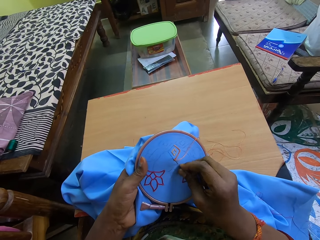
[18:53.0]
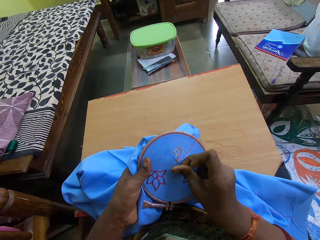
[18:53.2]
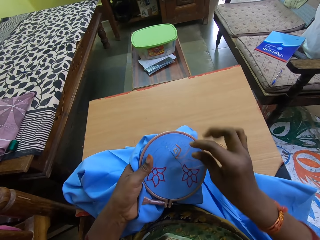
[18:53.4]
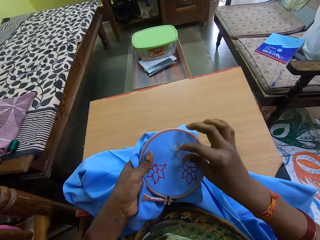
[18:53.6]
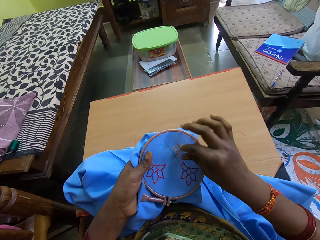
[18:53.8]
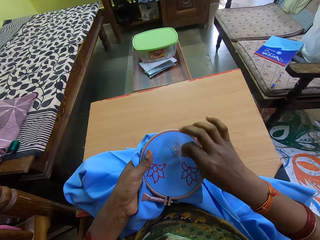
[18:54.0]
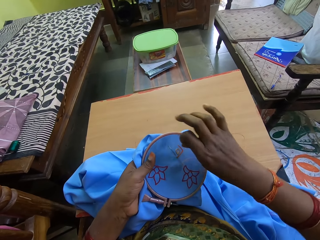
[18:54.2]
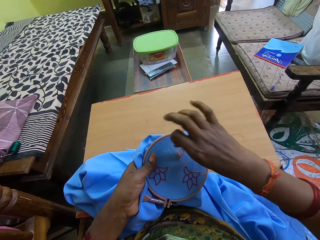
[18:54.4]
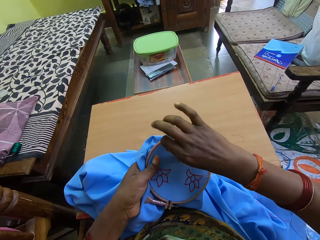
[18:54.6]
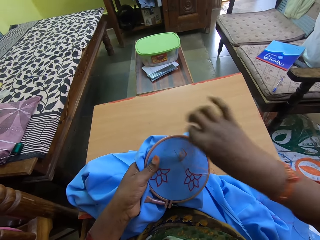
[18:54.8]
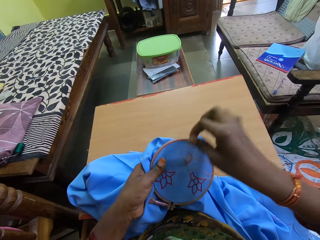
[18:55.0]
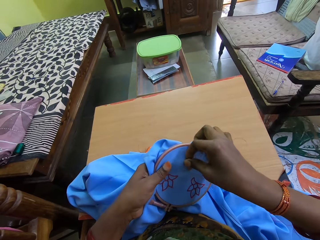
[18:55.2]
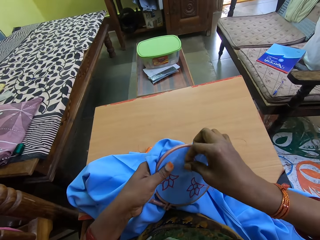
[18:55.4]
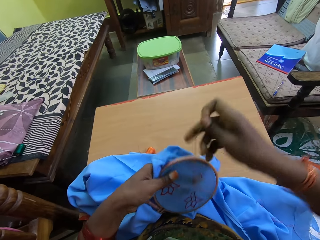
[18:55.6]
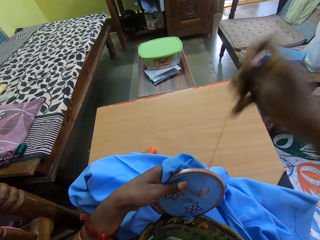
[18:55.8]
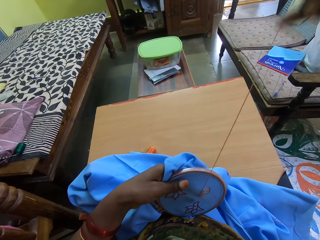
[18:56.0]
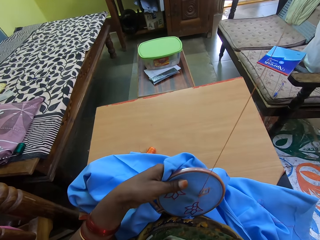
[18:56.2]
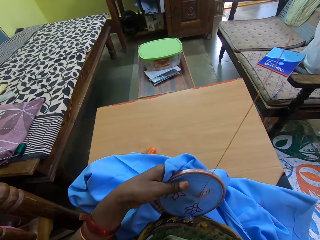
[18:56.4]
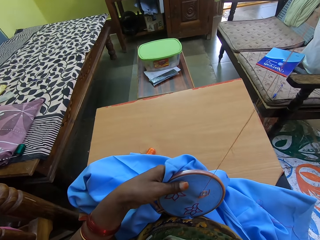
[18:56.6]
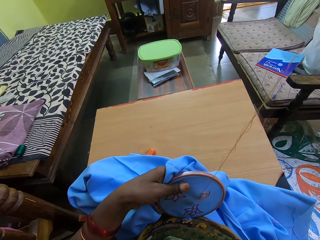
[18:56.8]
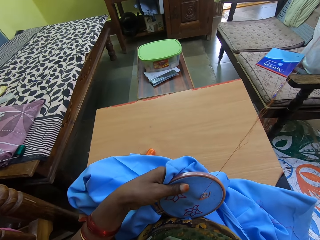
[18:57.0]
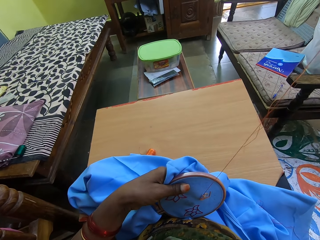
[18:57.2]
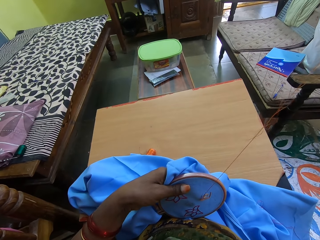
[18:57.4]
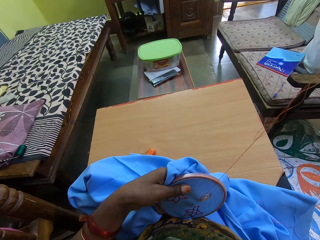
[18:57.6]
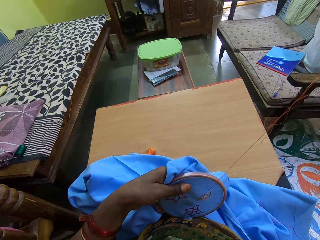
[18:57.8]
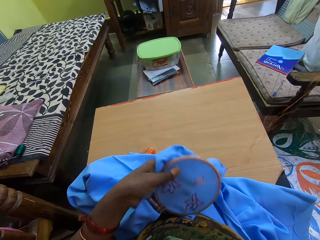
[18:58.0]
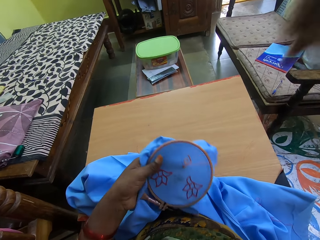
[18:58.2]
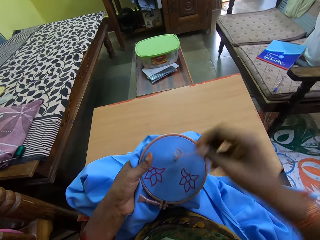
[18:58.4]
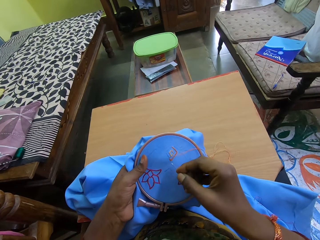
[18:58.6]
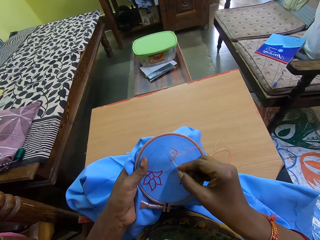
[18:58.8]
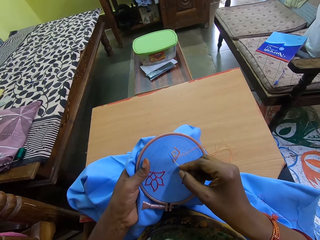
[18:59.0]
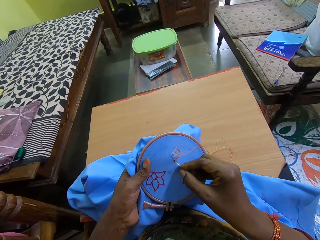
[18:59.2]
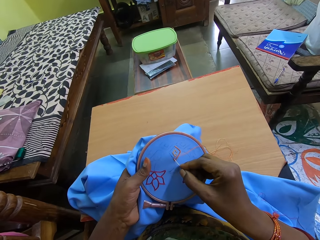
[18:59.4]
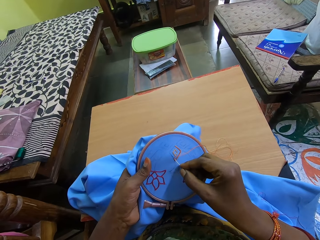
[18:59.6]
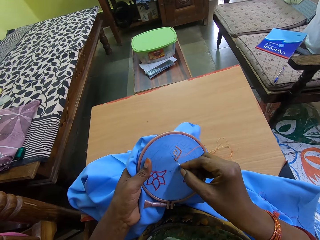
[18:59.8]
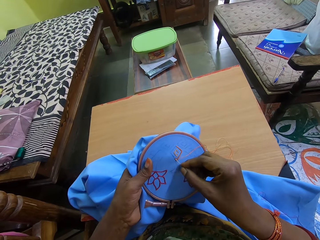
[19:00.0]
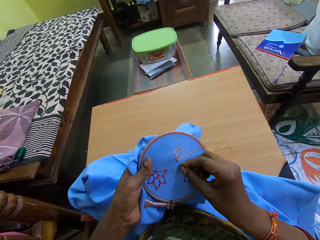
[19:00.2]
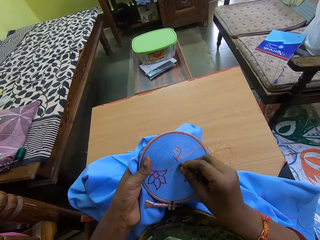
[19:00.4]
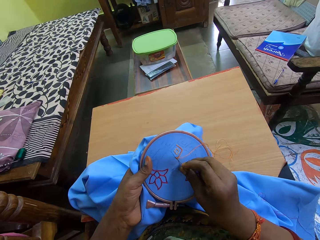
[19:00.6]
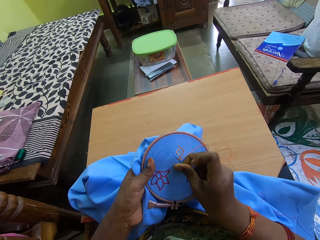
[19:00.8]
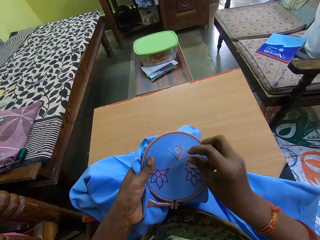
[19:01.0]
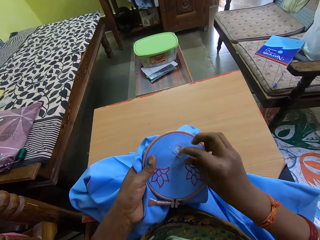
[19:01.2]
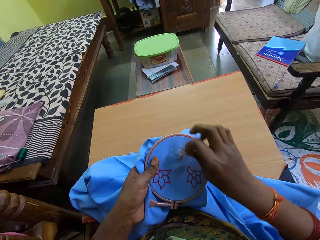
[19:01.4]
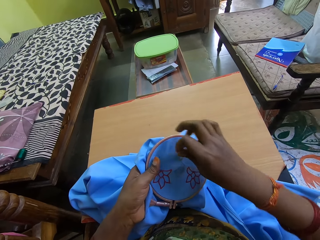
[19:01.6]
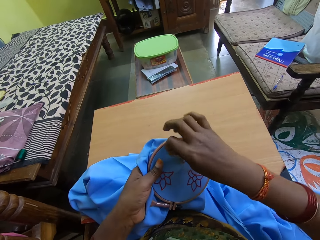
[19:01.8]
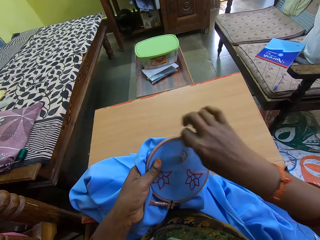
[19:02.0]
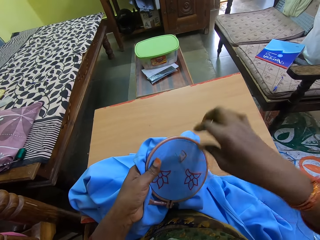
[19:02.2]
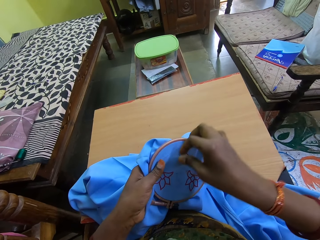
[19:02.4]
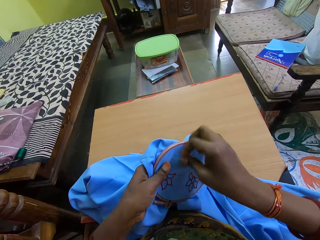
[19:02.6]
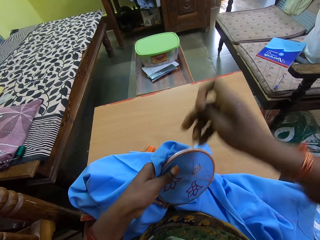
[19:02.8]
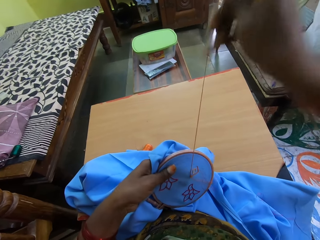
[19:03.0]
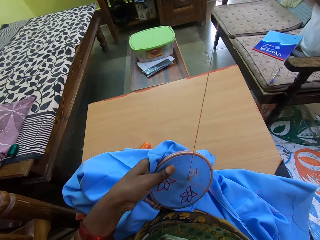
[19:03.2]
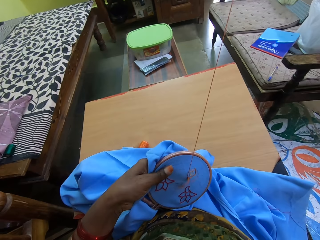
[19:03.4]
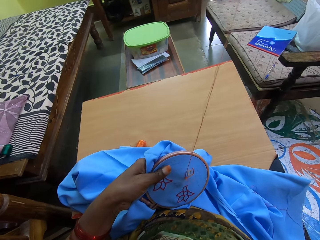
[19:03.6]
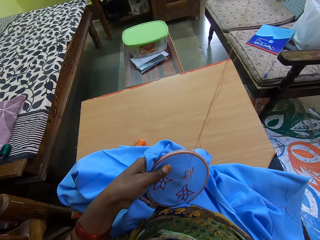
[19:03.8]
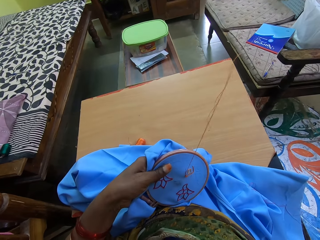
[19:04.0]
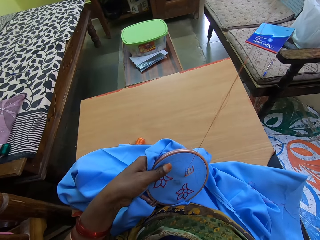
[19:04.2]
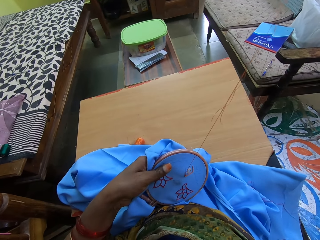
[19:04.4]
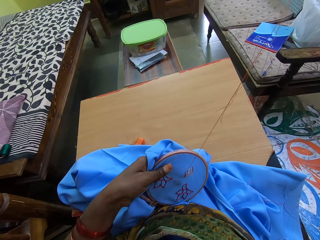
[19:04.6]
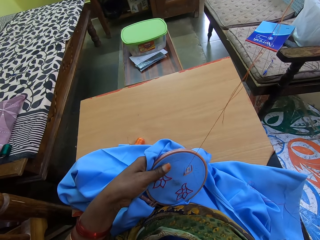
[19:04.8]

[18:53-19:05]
The camera wearer rolls the thread on the cloth around the needle in the cloth with her right hand. She drags the needle out of the cloth with her right hand. She puts the needle in her right hand in the cloth in her left hand. She rolls the thread on the cloth around the needle in the cloth with her right hand. She drags the needle out of the cloth with her right hand.

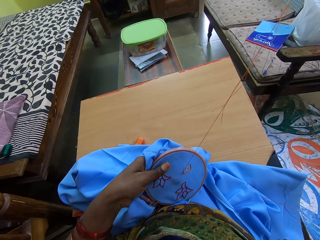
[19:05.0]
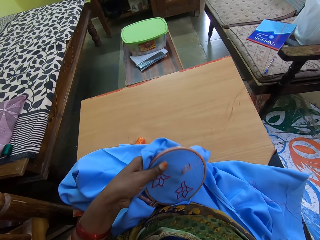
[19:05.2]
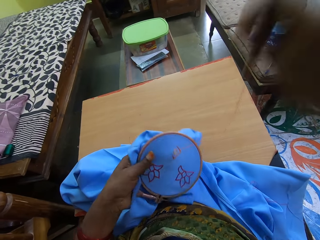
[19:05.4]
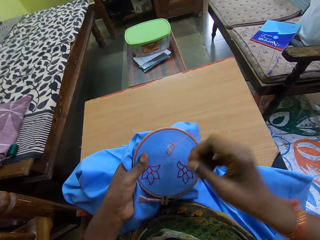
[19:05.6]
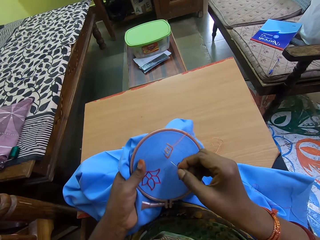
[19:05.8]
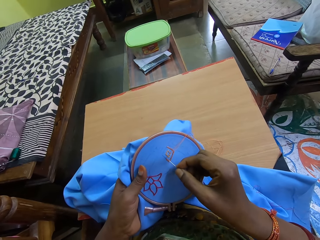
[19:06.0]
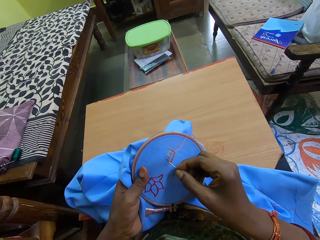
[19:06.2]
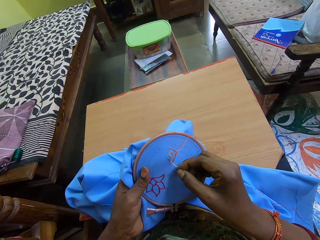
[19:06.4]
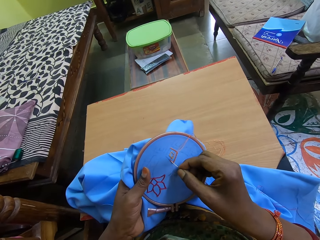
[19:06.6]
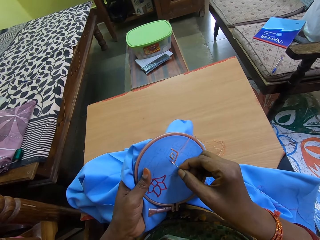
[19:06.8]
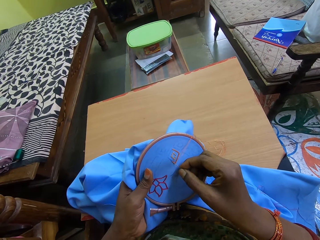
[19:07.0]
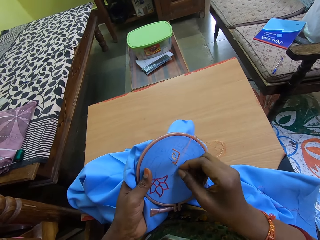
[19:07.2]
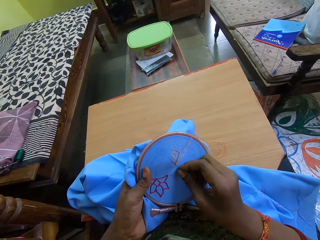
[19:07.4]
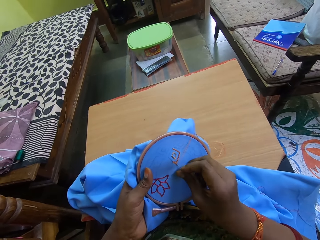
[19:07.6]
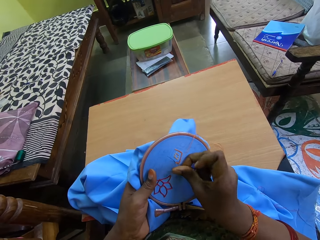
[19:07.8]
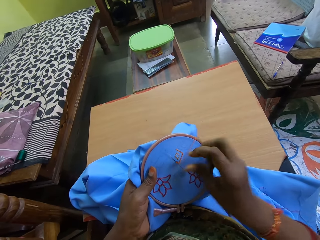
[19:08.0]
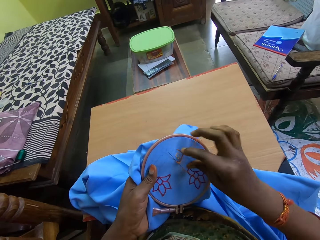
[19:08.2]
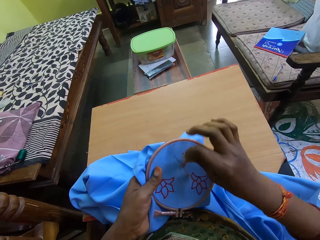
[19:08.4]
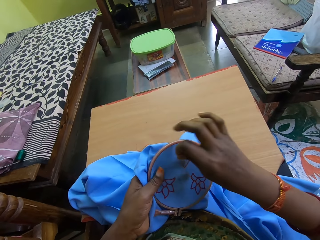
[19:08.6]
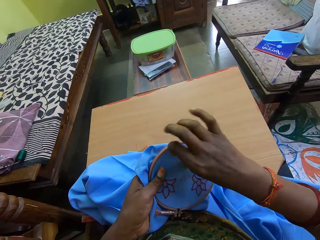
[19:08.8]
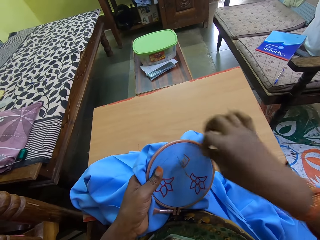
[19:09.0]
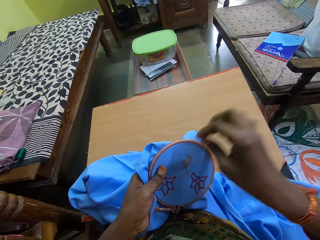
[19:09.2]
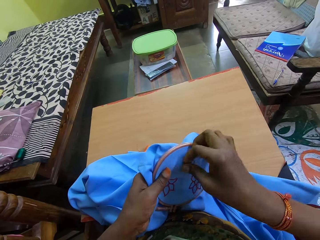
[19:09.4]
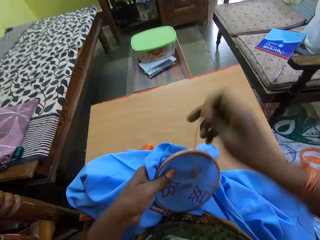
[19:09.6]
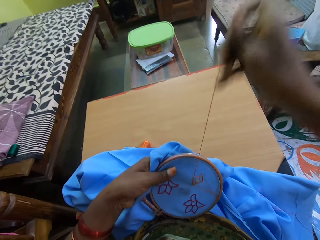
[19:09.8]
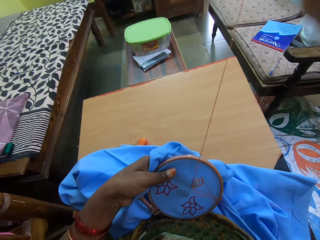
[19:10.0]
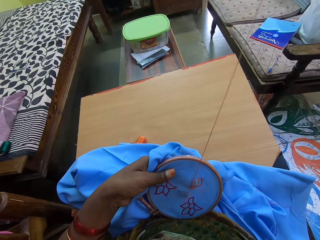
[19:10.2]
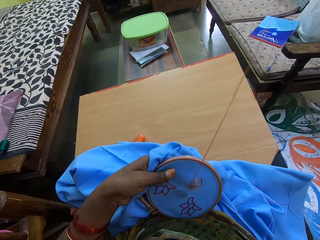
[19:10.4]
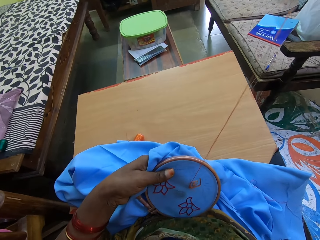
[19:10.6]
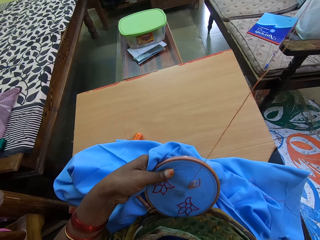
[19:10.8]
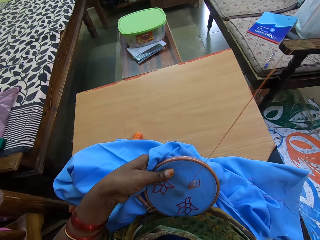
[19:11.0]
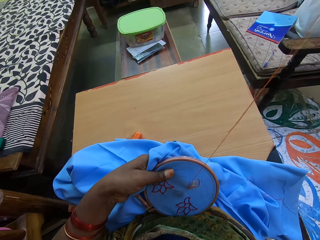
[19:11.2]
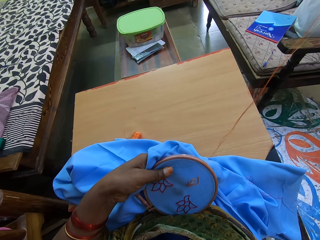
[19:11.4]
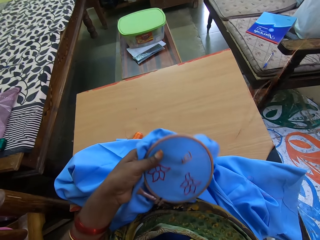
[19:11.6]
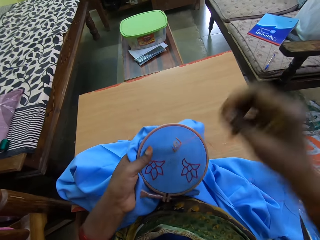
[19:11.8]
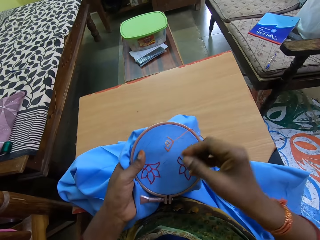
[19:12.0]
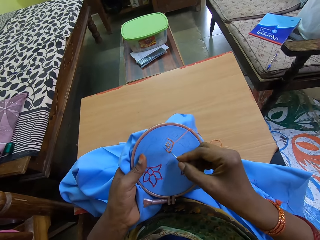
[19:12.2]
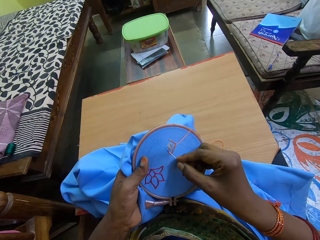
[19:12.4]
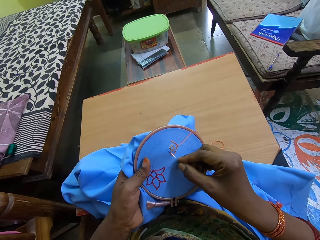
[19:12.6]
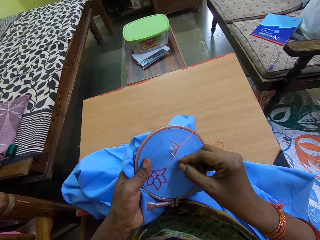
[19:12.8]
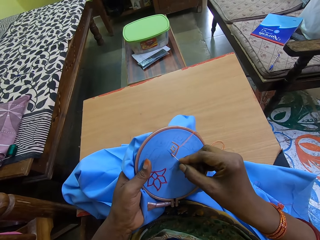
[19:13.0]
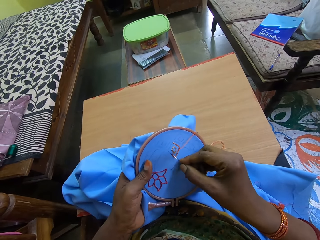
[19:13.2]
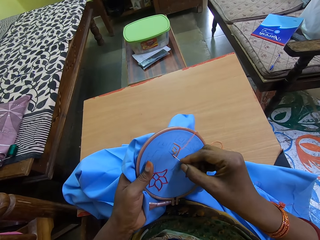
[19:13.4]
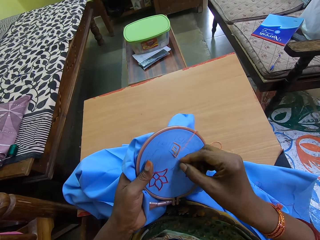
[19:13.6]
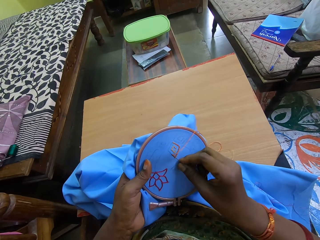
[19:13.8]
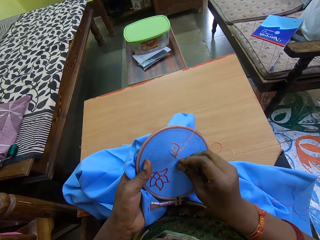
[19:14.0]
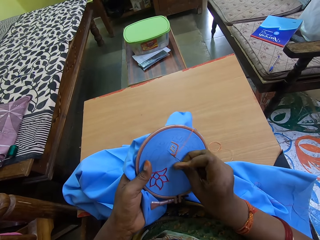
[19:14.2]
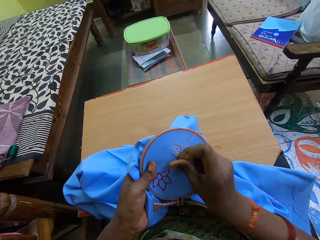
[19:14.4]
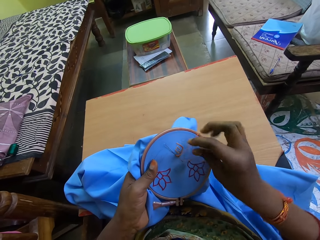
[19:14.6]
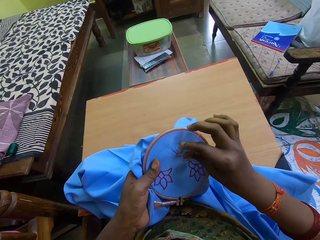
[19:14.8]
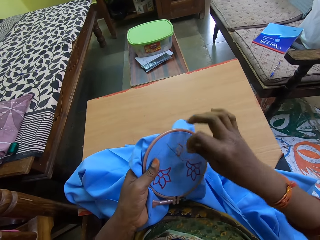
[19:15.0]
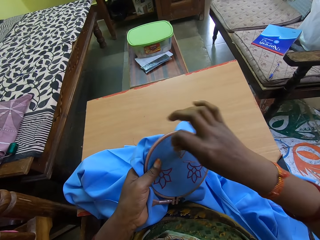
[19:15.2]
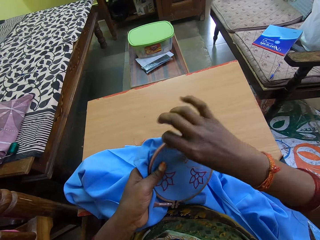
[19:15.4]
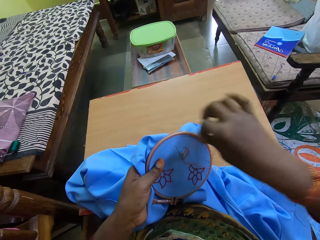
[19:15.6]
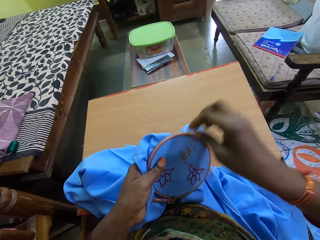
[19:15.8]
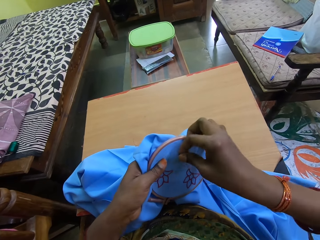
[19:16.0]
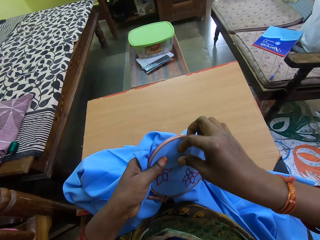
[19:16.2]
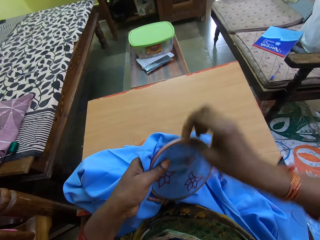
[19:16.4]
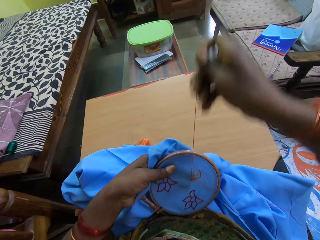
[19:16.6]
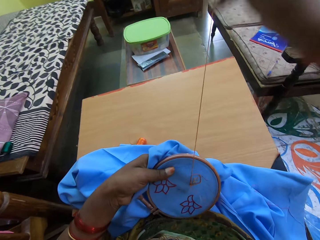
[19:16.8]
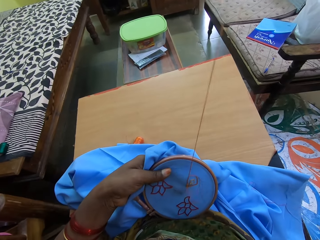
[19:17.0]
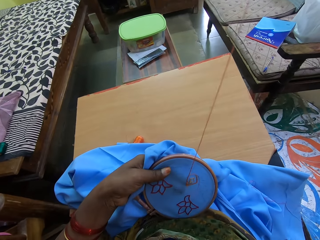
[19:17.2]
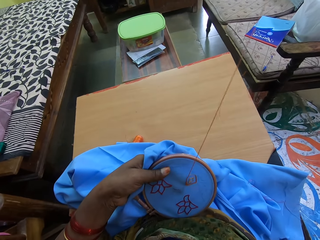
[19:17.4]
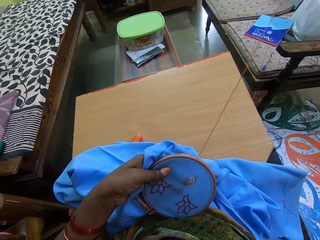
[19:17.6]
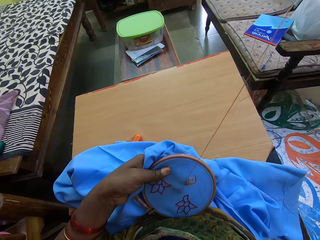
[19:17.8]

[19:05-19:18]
The camera wearer puts the needle in her right hand in the cloth in her left hand. She rolls the thread on the cloth around the needle in the cloth with her right hand. She drags the needle out of the cloth with her right hand. She puts the needle in her right hand in the cloth in her left hand. She rolls the thread on the cloth around the needle in the cloth with her right hand. She drags the needle out of the cloth with her right hand.
